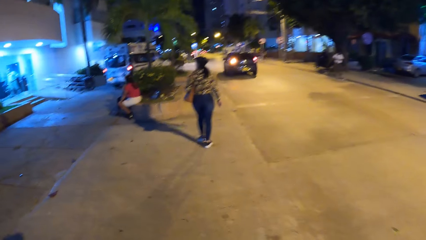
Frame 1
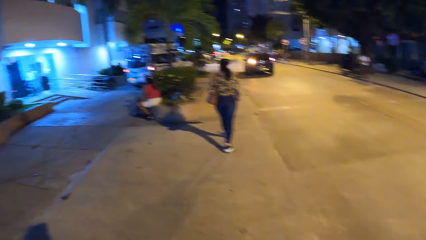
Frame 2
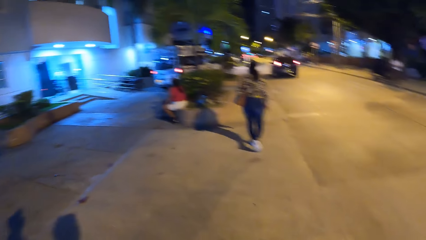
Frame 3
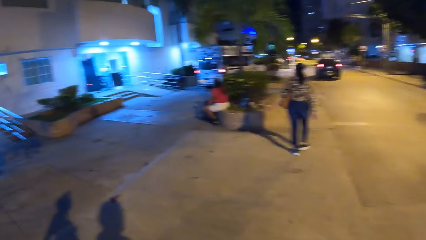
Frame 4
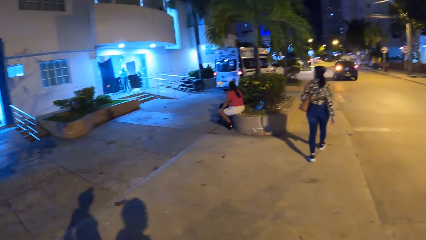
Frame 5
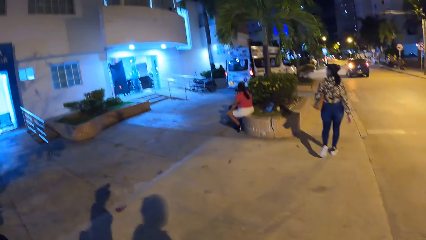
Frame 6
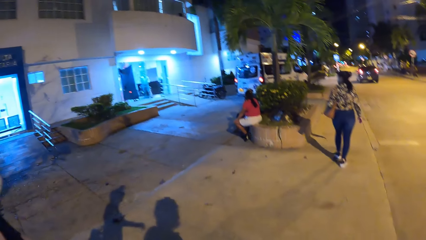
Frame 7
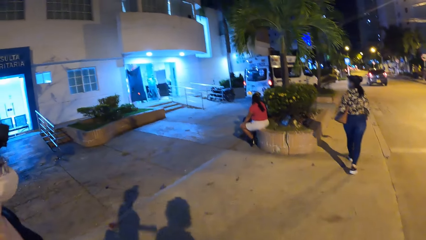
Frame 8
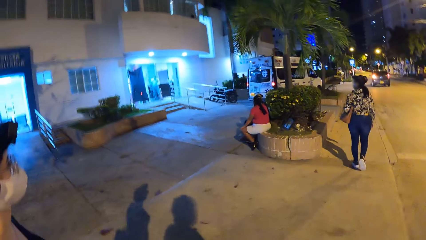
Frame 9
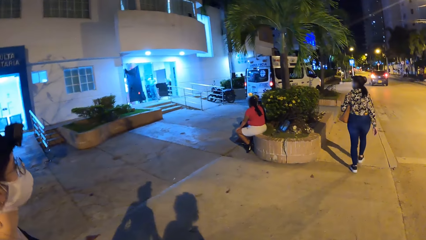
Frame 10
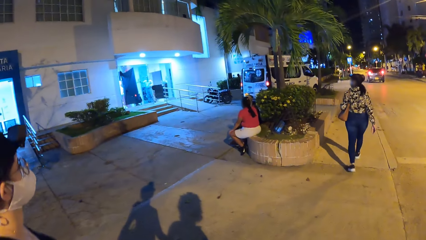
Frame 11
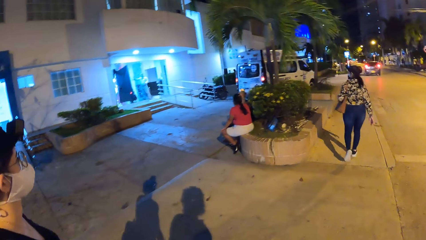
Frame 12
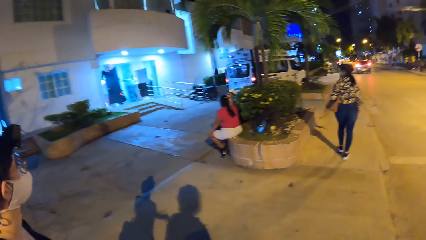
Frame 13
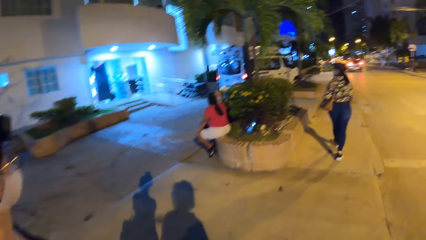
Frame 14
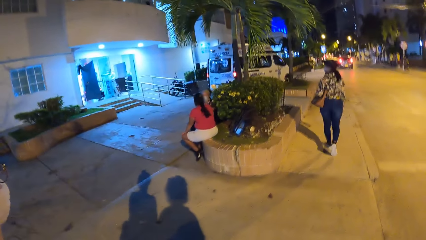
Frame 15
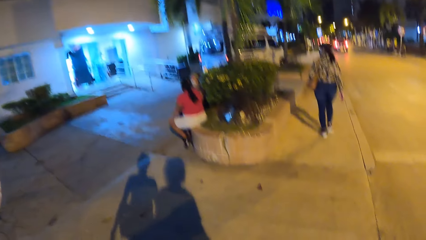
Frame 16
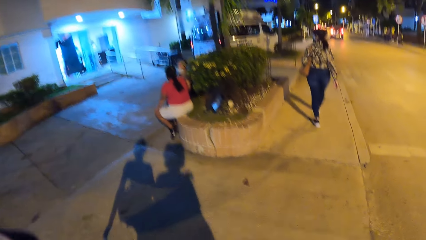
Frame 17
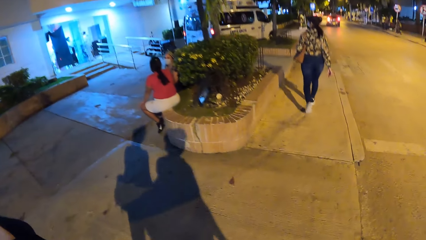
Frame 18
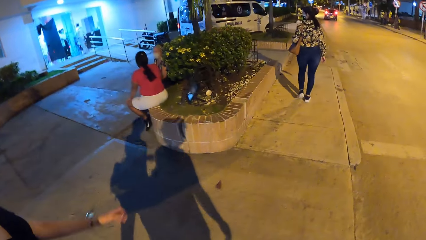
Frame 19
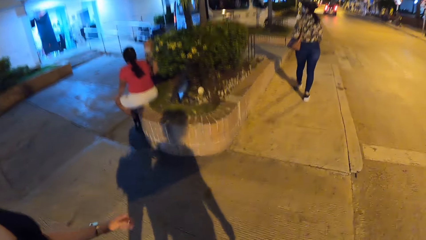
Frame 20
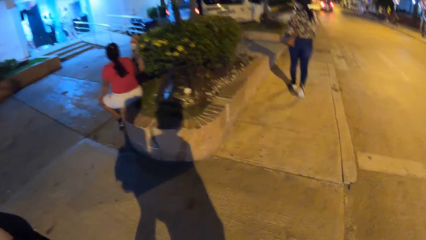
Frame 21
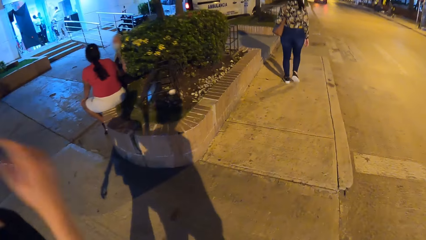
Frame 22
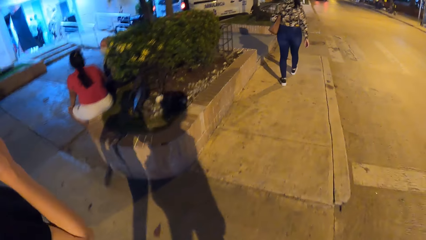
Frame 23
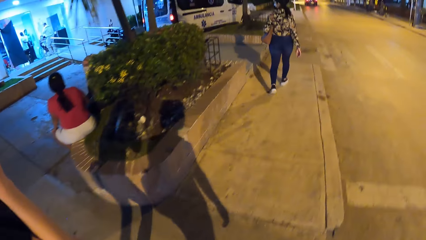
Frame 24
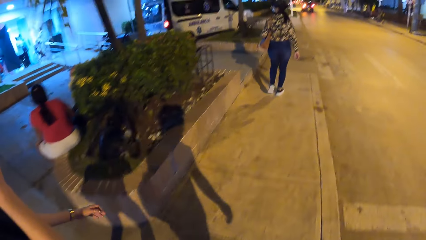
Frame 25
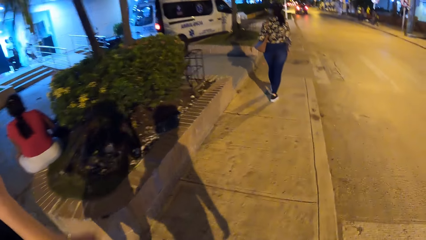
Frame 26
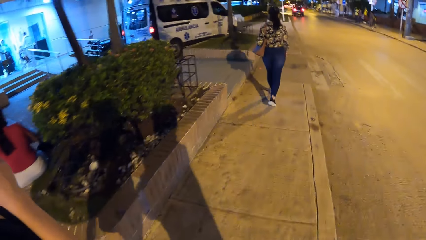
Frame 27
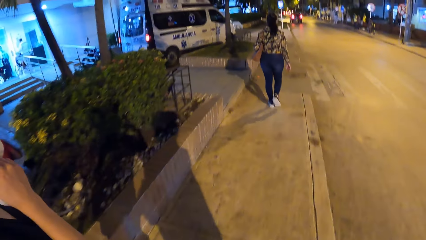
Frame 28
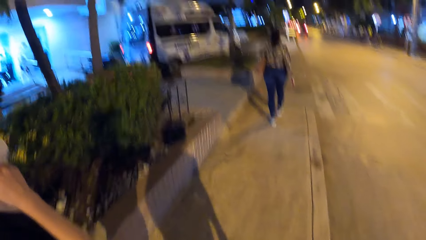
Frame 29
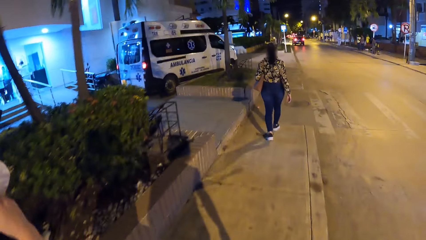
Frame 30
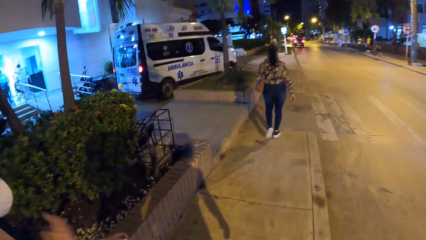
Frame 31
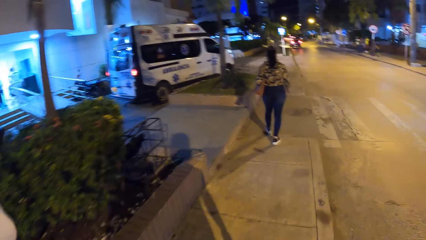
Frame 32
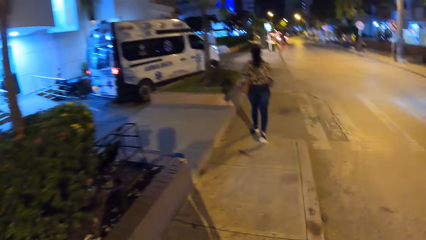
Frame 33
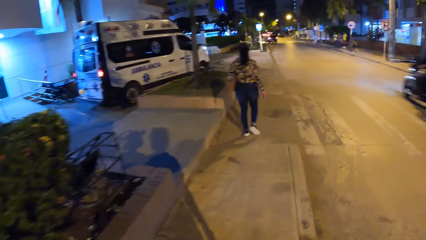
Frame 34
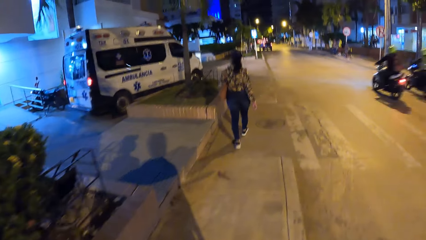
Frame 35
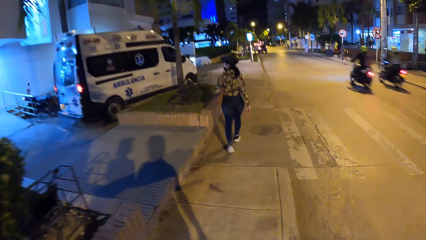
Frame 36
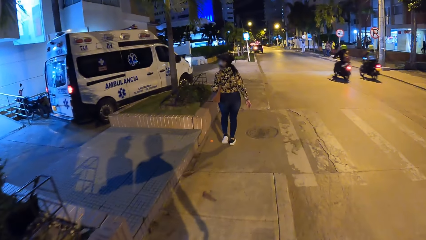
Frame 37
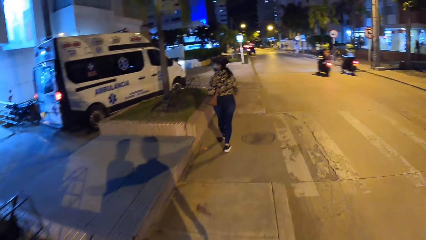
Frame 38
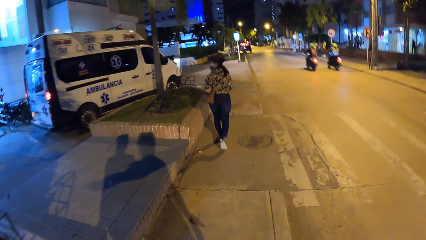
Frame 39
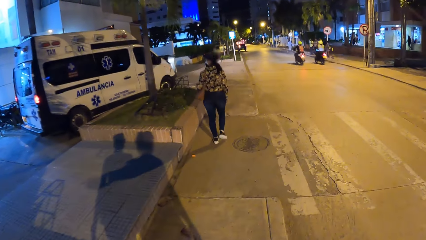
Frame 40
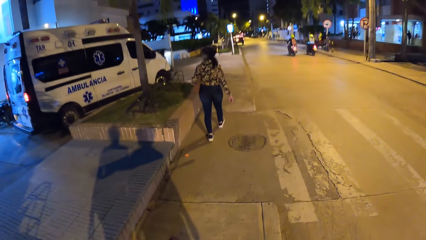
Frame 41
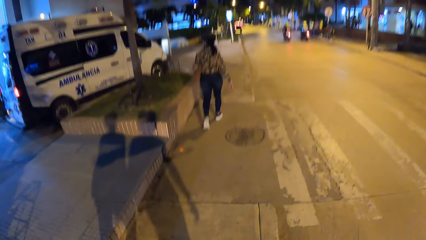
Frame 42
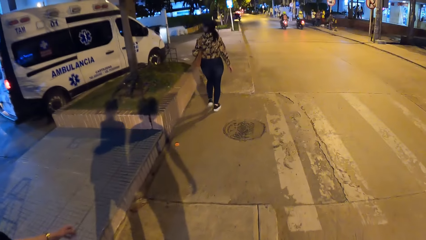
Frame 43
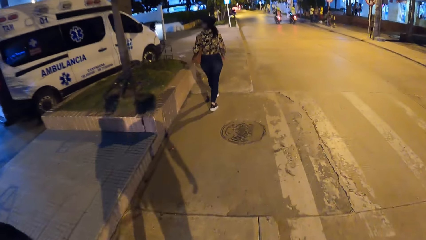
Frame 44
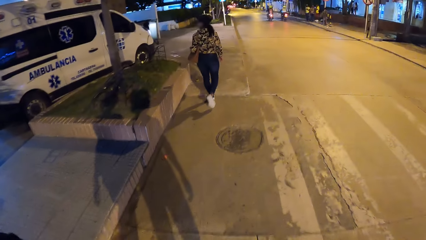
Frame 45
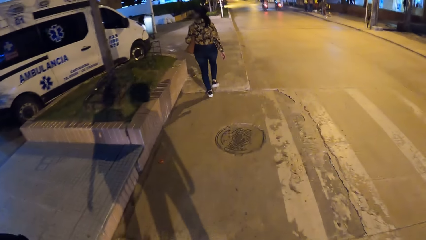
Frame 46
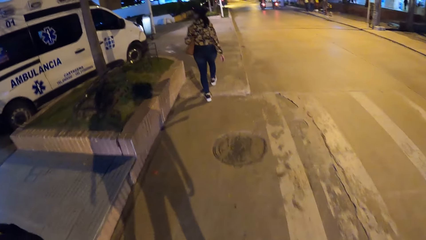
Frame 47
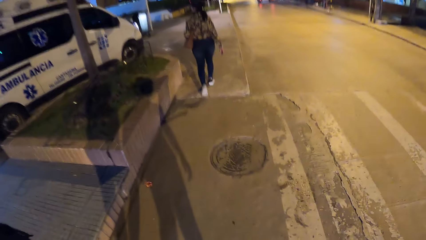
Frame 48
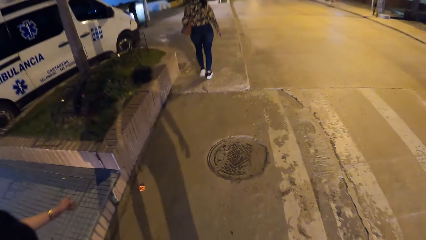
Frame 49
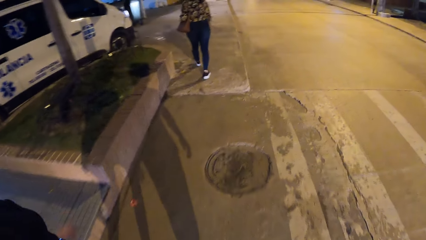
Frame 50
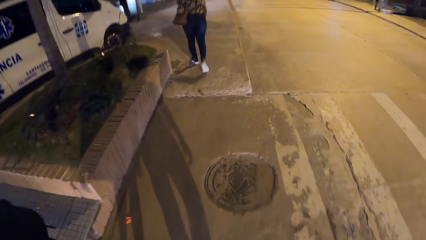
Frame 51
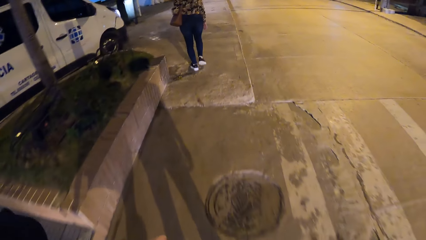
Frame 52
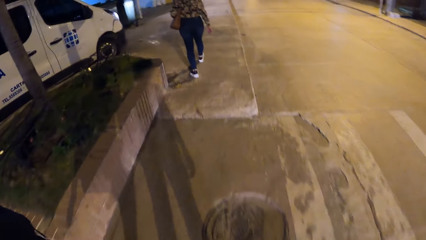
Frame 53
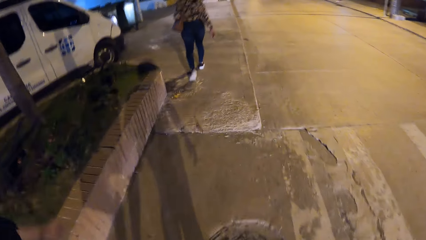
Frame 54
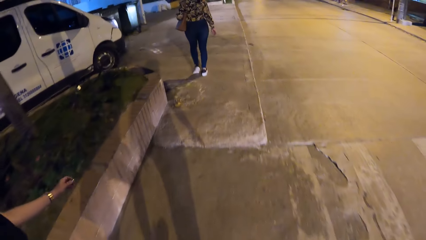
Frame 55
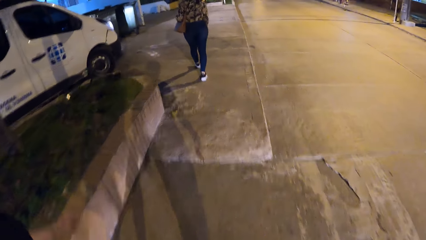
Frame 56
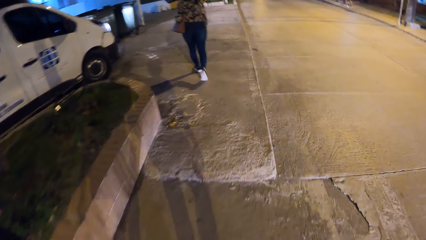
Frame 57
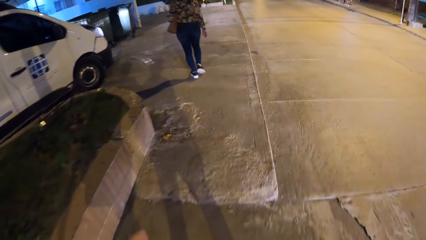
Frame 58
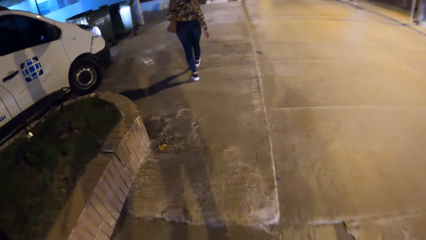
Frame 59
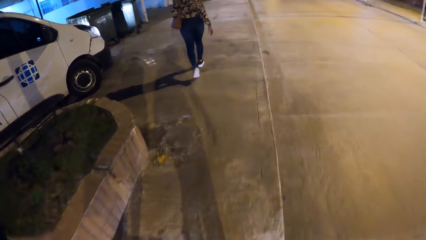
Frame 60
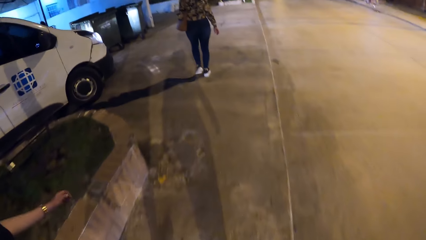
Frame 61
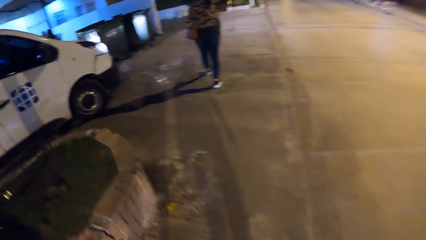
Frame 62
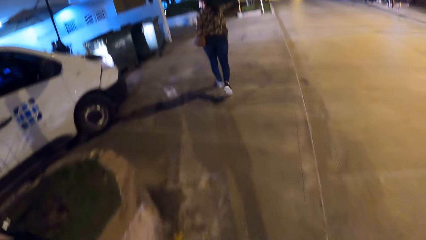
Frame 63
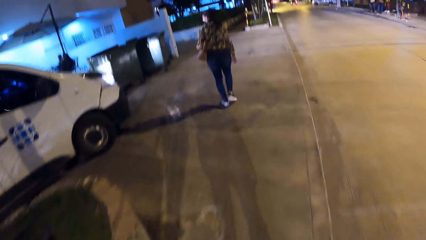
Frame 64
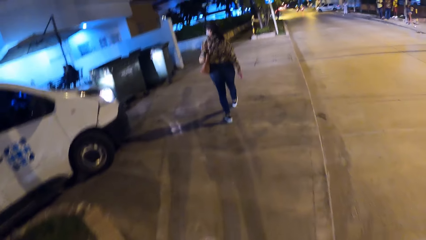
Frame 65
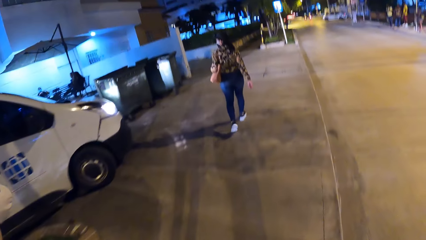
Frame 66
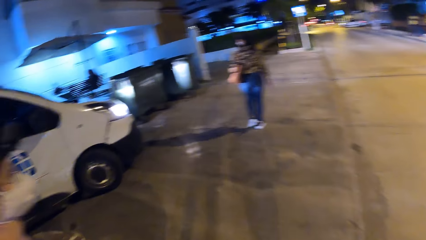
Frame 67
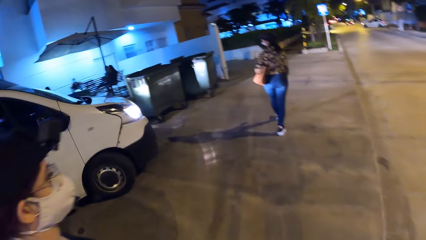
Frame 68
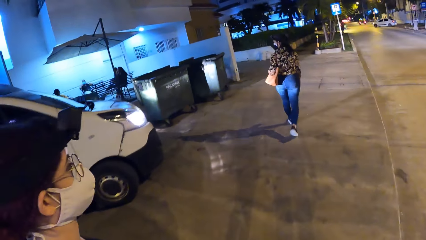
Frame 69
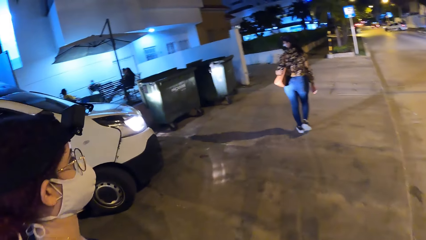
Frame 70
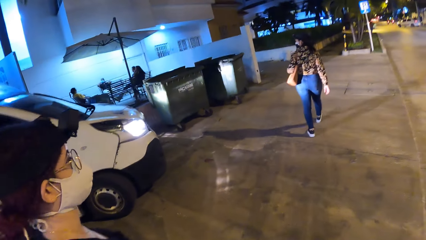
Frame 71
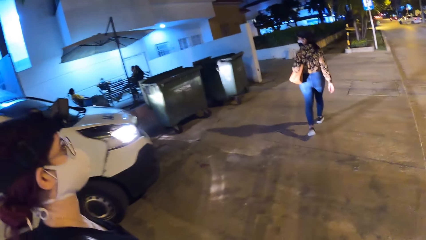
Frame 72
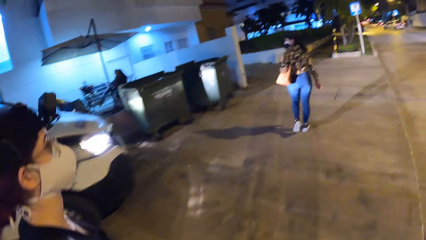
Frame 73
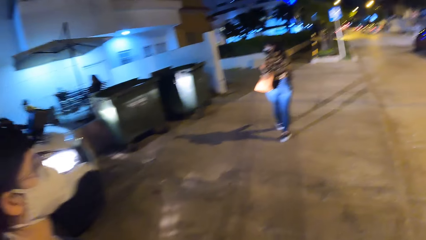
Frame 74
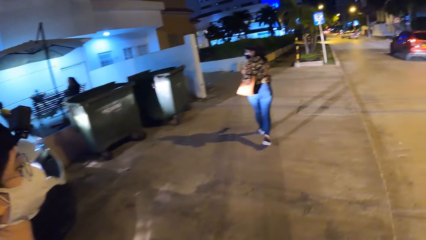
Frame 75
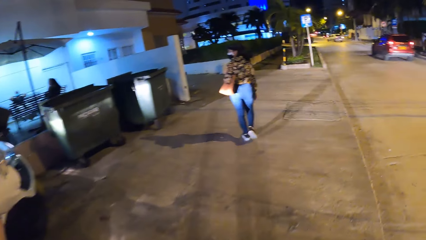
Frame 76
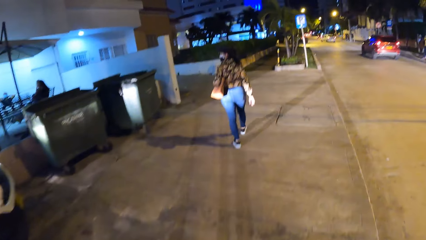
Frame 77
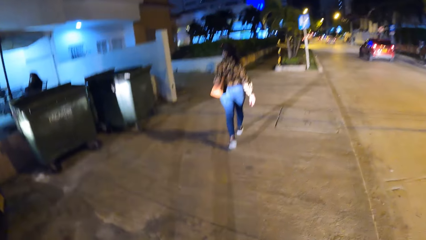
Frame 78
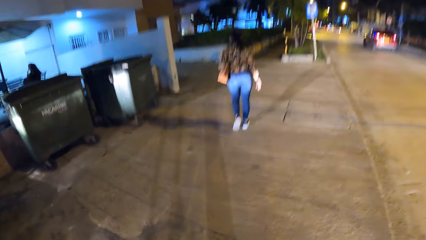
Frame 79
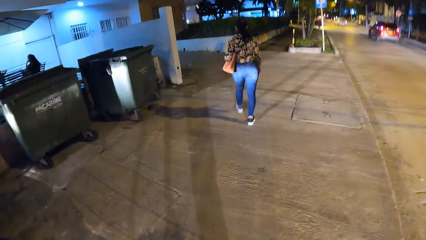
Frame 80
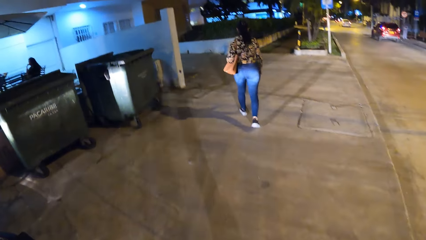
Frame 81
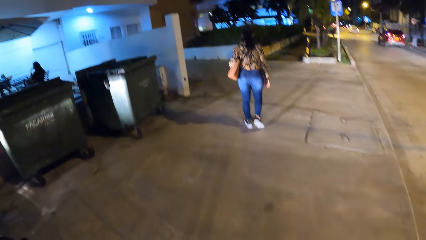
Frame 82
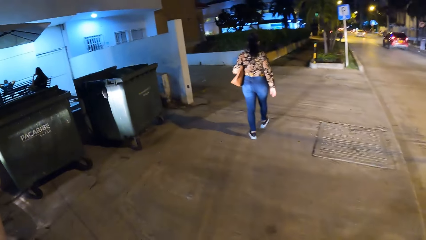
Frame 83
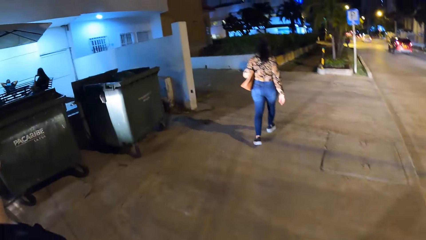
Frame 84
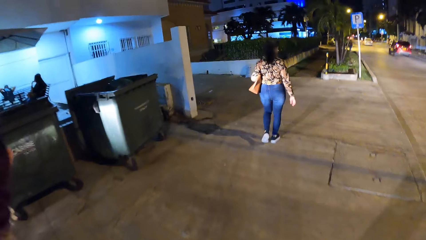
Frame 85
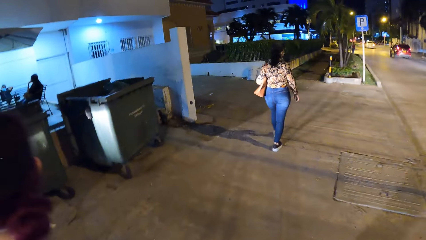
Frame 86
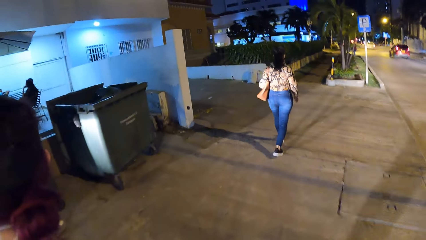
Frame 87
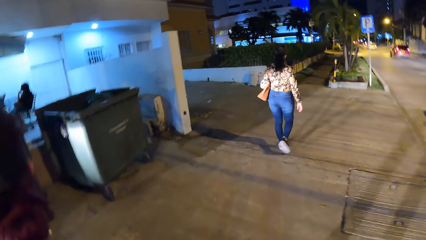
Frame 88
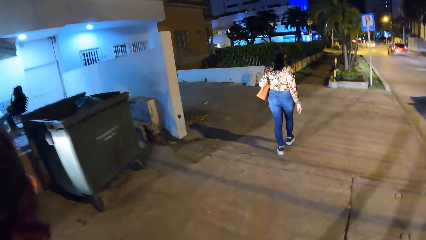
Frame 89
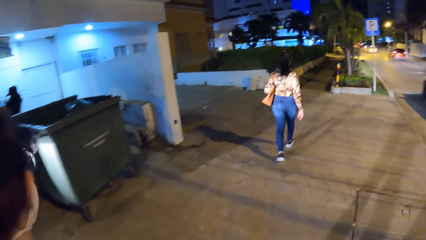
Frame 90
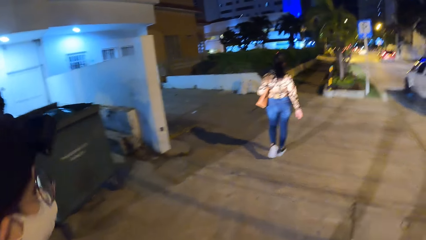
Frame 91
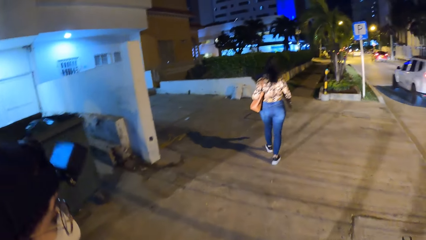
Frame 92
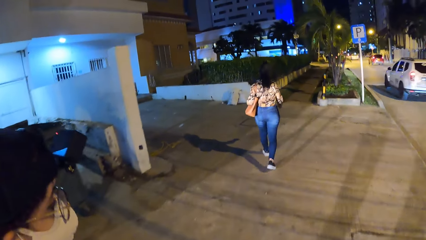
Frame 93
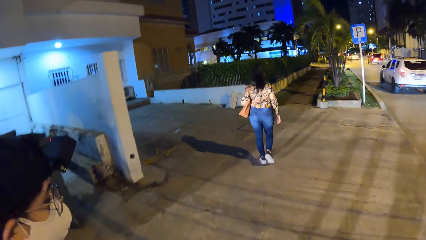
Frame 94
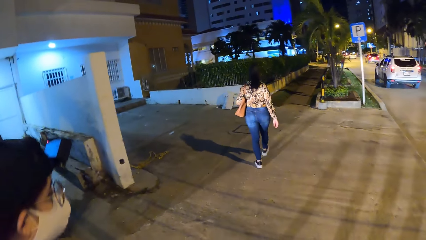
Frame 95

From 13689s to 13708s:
The camera wearer looks at a woman. They look at another woman. The other woman touches her face with her right hand and fixes a camera on her forehead. A motorcycle drives past the camera wearer. The camera wearer walks on a pavement. The other woman moves a hand repeatedly. A car drives past the camera wearer. The camera wearer looks at the other woman. They walk on the pavement and look at a dustbin. A car drives past them.
